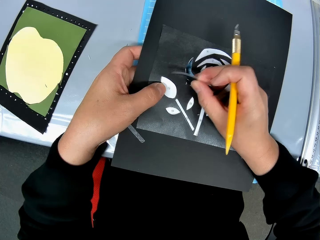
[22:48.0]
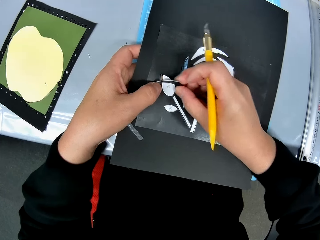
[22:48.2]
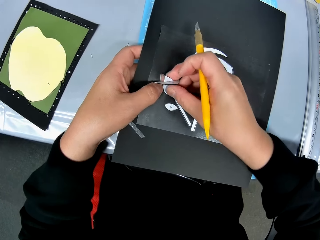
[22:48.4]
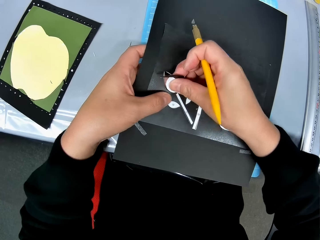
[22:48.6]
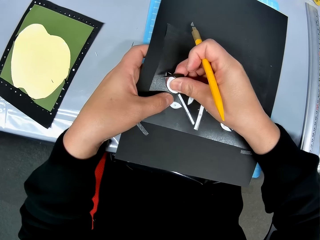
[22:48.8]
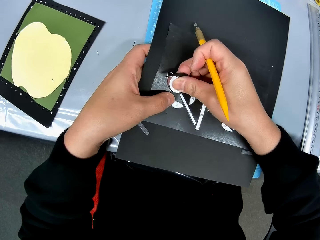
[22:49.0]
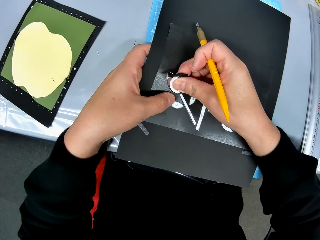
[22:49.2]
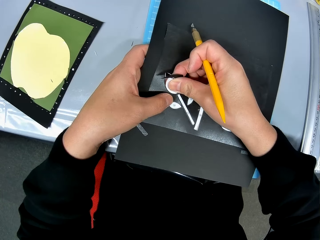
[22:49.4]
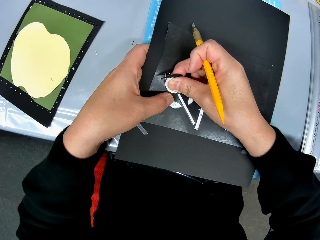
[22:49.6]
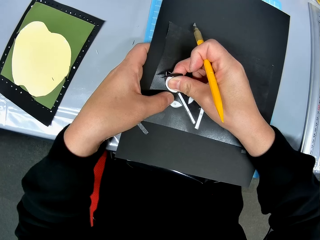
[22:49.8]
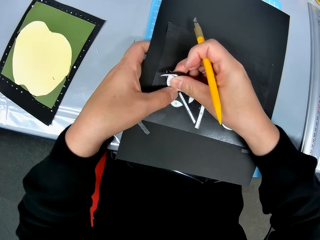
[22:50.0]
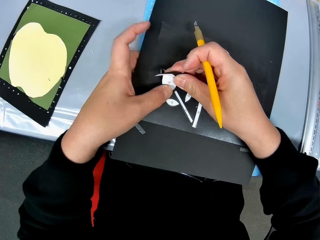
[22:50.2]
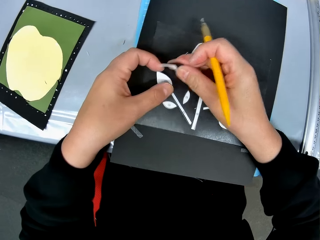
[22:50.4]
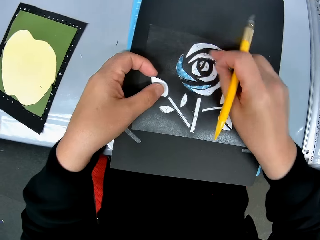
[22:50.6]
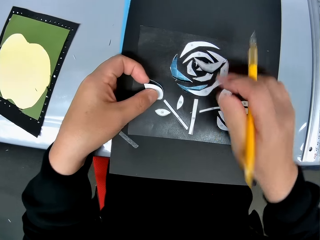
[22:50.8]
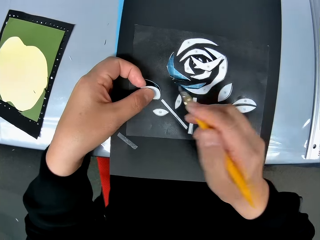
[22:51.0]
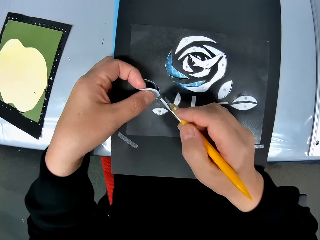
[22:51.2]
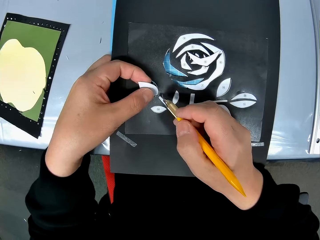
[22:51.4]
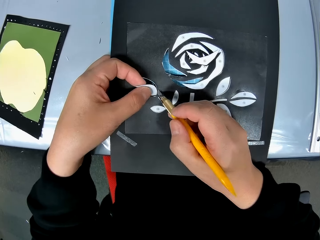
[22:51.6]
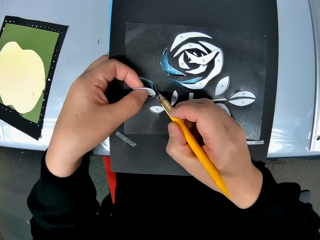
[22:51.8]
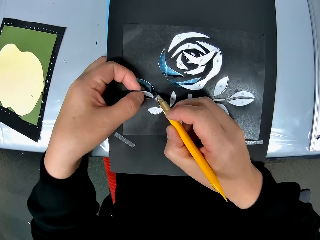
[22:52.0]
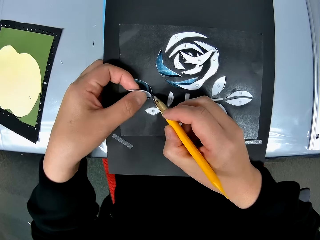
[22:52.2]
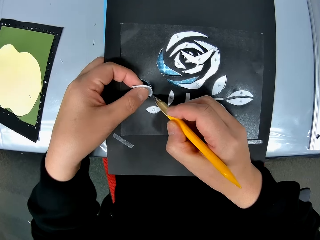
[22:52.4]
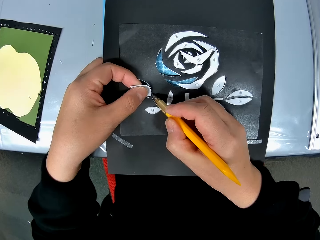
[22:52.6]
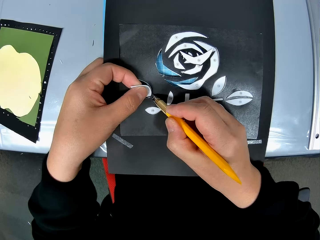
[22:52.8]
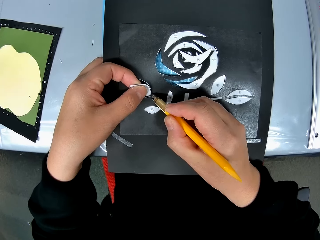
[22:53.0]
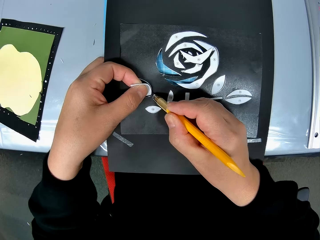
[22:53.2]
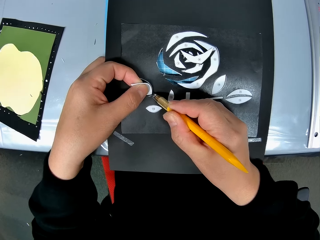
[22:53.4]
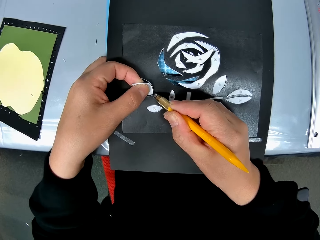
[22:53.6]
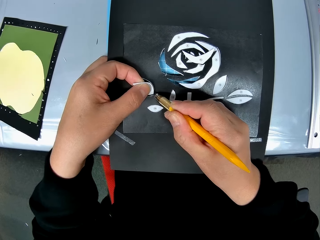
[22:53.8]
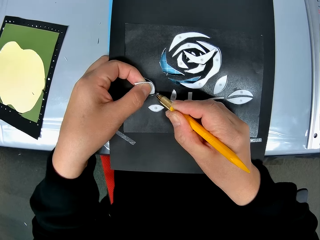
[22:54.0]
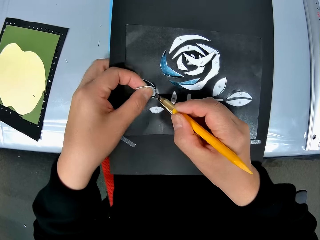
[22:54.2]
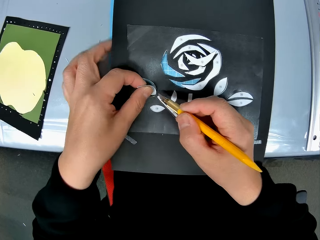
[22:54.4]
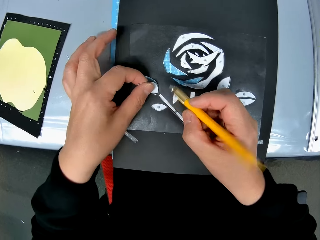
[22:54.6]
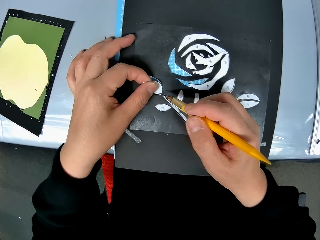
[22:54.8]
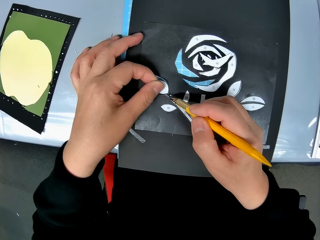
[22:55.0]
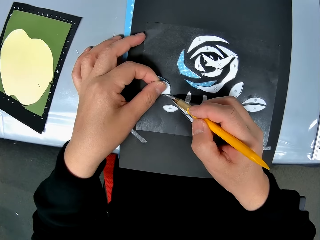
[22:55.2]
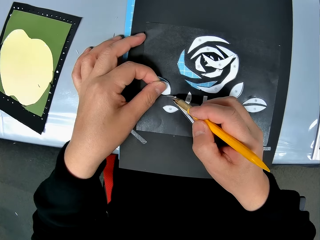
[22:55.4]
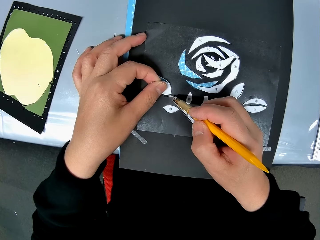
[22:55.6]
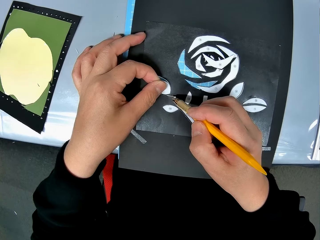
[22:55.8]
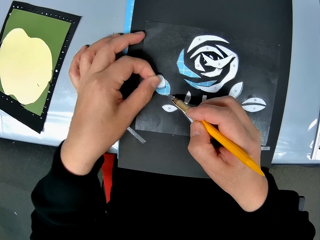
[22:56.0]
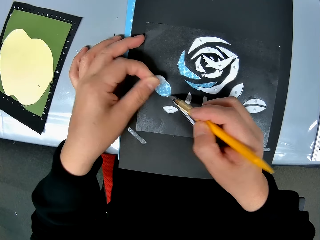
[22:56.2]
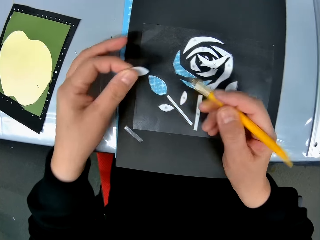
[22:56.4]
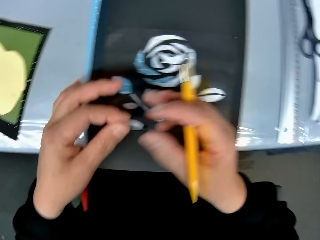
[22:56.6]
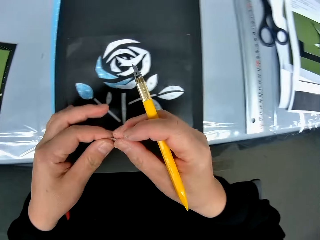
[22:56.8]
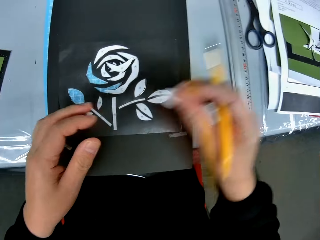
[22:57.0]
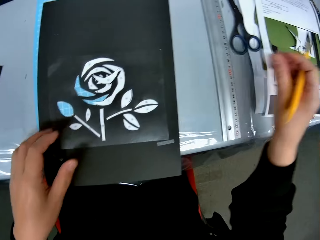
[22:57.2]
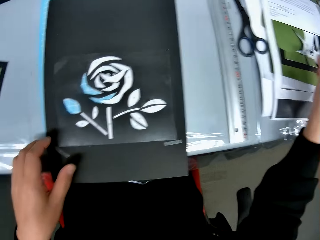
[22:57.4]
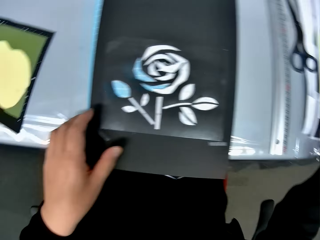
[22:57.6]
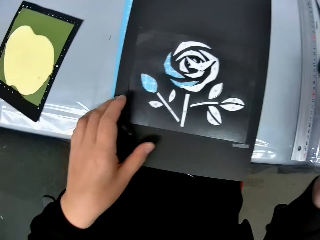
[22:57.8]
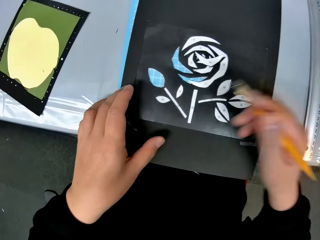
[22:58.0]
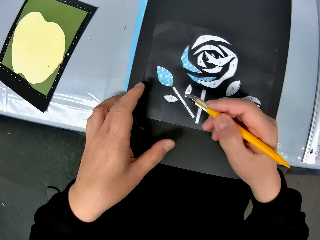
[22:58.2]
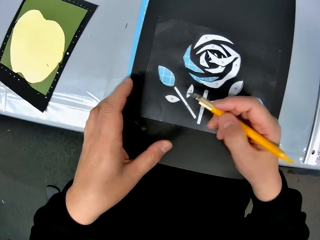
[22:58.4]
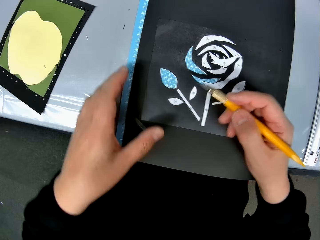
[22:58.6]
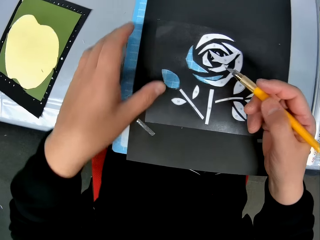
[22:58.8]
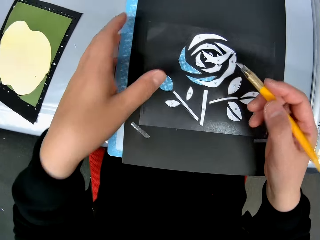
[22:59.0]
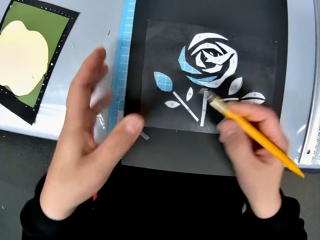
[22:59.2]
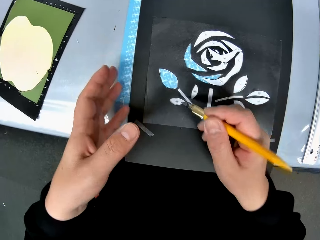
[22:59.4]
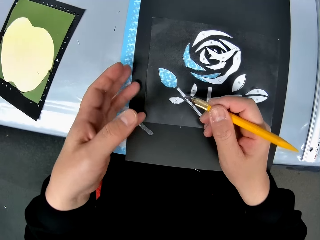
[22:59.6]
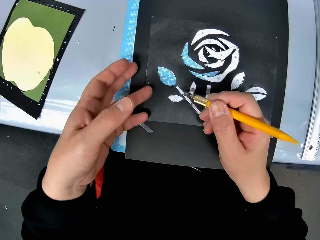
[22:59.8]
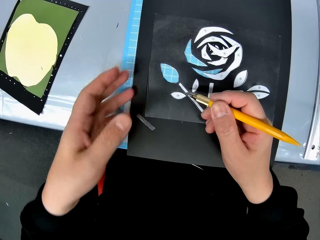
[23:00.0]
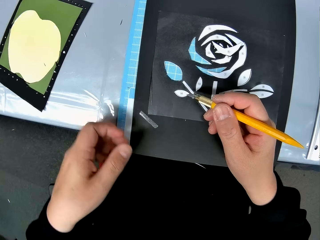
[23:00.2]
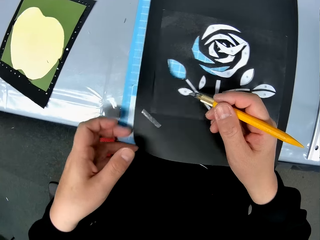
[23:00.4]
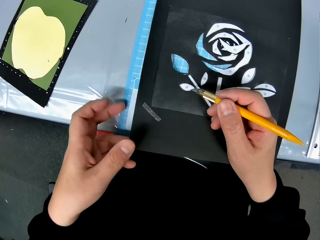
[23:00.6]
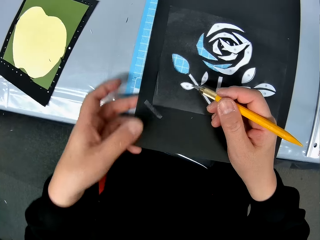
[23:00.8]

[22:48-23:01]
The camera wearer plucks paper from the portrait. He cuts out pieces of paper from the paper craft on the table with his right hand. He uses something to pluck paper from the portrait. He cuts out the pieces of paper from the paper craft with the craft knife. He drops the cut-out pieces of paper on the table.

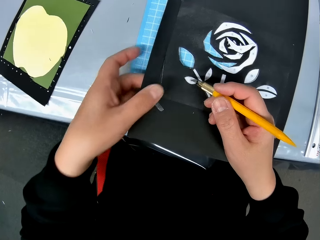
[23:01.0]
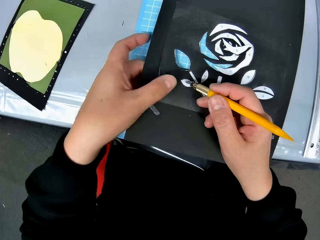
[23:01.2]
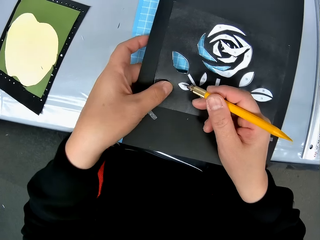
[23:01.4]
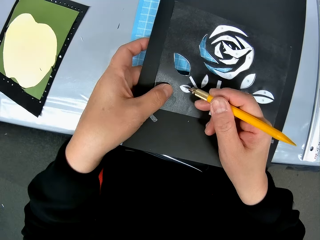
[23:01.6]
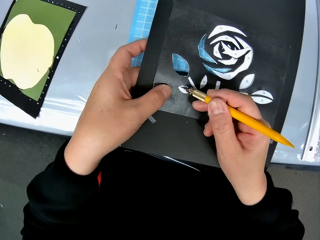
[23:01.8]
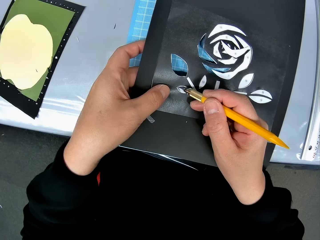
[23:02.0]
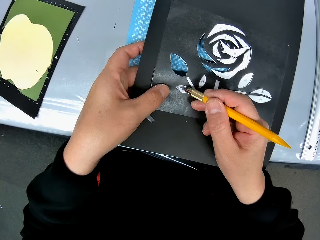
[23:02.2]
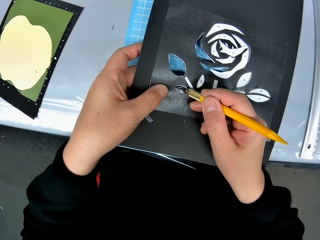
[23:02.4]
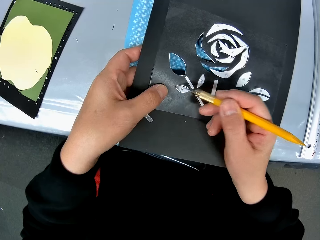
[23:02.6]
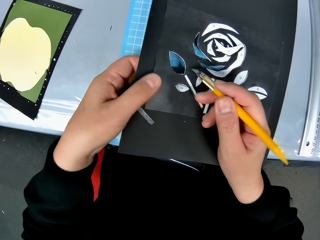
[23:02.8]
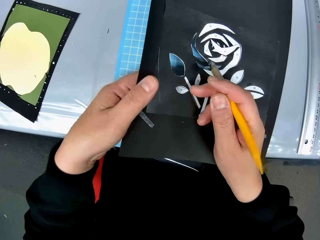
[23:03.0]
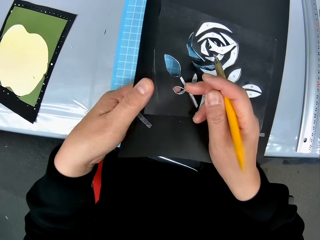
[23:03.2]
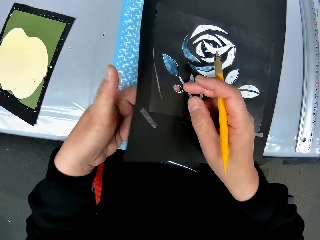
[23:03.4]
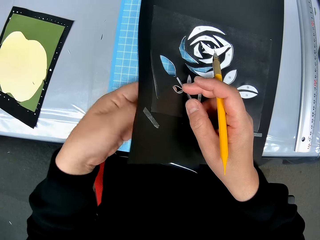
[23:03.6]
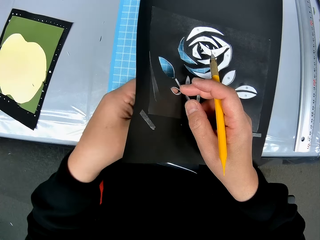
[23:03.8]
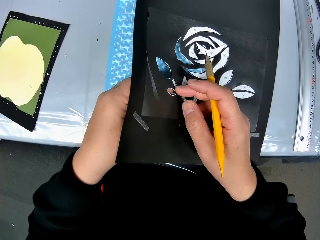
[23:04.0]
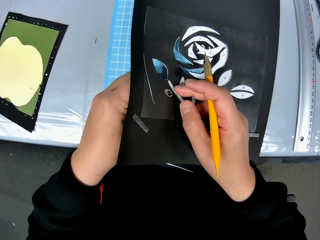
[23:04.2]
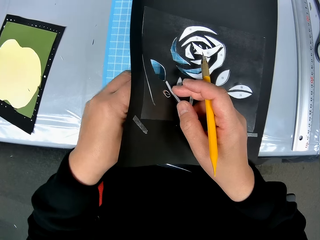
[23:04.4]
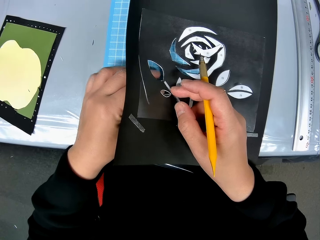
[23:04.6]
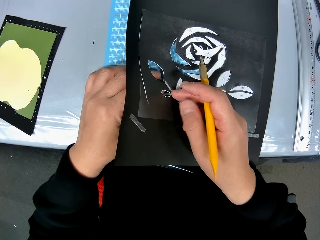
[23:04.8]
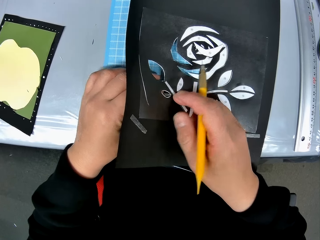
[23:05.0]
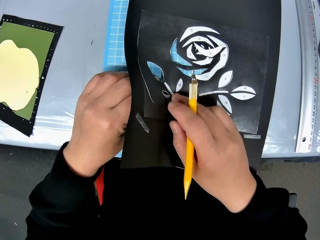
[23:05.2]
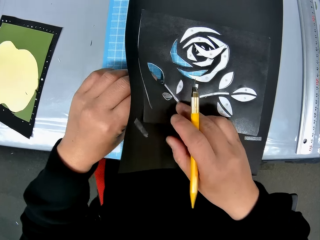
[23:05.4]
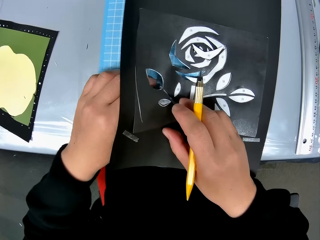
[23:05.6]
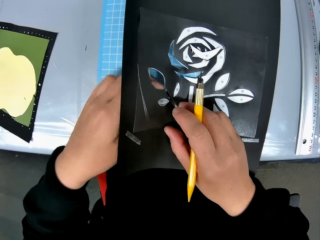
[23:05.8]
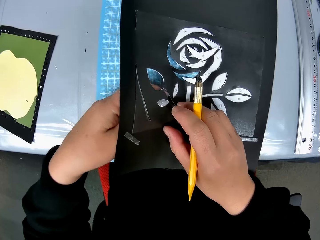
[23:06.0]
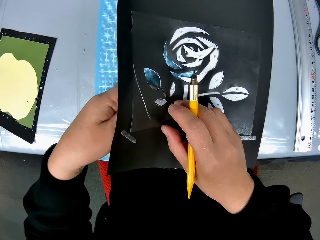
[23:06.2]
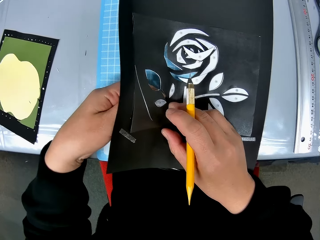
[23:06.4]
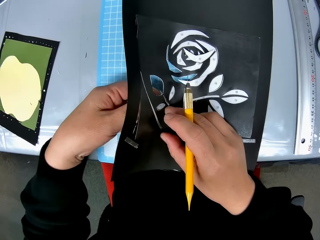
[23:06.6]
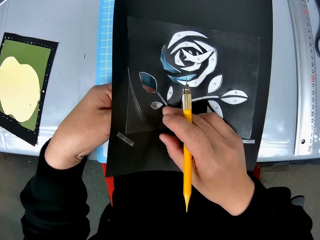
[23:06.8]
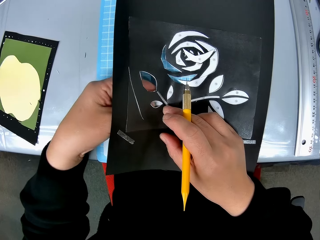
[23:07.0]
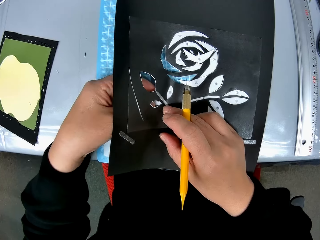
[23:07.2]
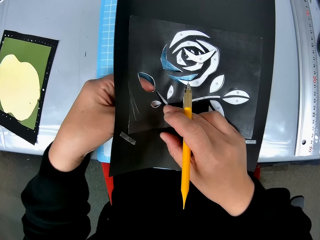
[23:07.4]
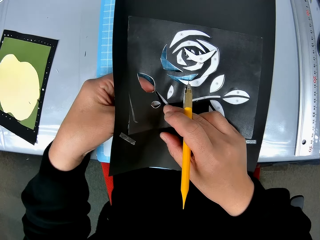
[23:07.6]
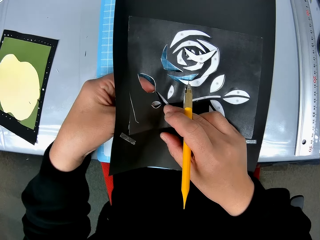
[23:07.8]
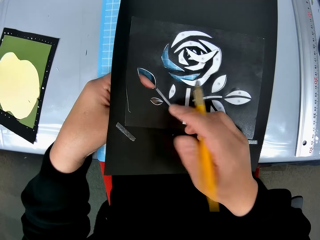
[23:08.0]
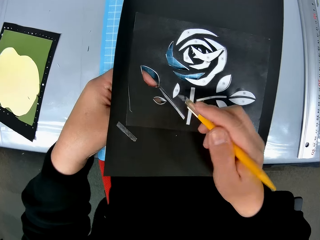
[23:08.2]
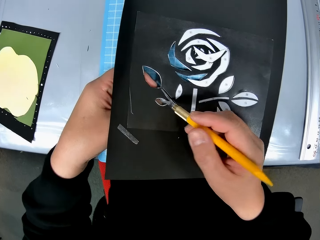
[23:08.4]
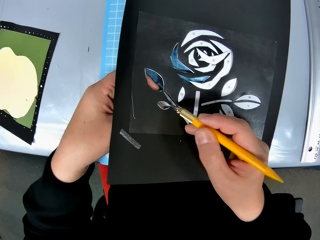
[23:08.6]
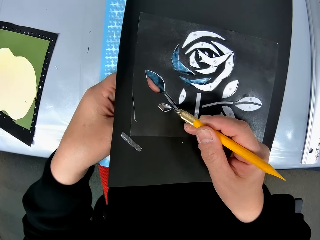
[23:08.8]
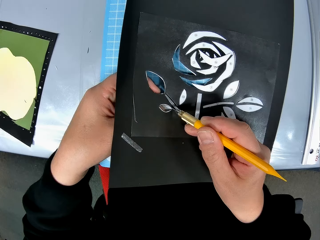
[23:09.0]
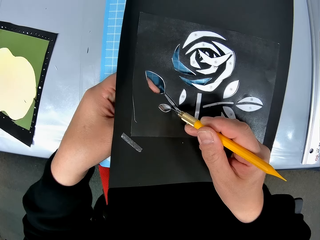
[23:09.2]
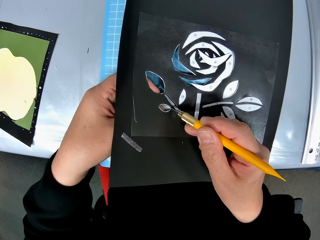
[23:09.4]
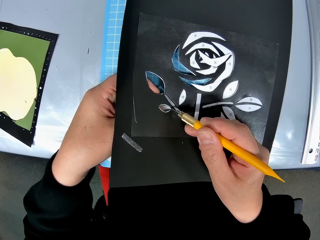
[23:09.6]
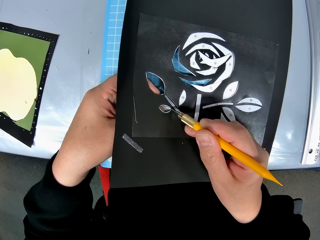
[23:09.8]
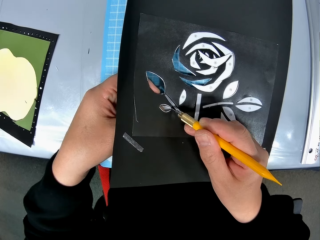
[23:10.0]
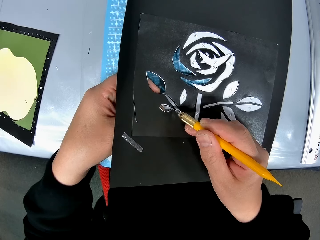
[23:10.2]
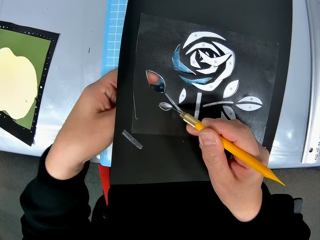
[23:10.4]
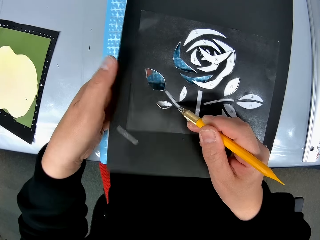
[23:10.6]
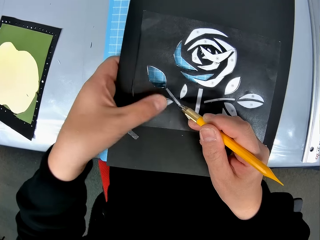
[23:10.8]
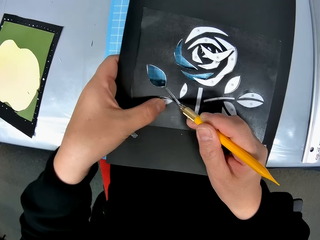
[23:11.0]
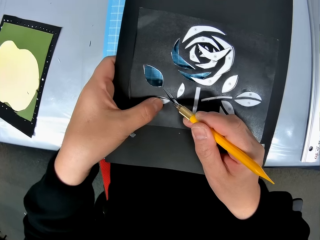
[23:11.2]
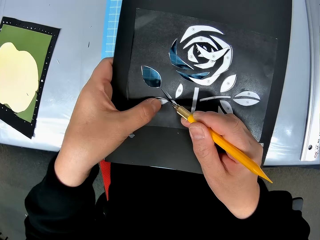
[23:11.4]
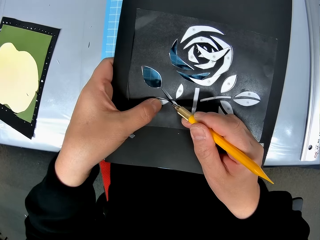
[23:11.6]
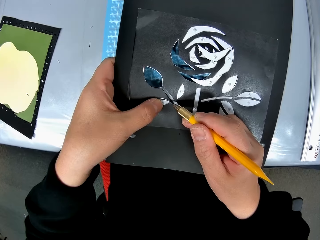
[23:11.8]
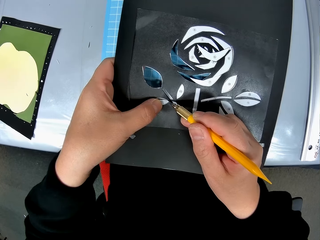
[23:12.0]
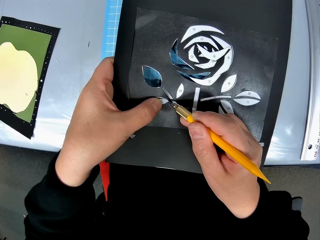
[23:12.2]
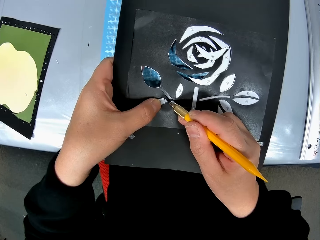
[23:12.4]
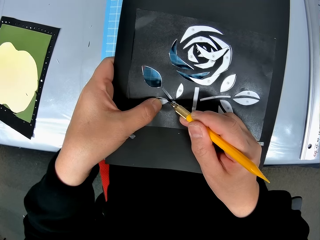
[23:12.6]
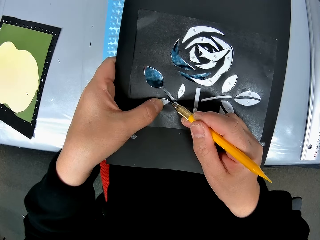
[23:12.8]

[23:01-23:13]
The camera wearer uses something to pluck paper. He cuts out pieces of paper from the paper craft with the craft knife. He removes the pieces of paper from the paper craft with his left hand. He cuts out pieces of paper from the paper craft with the craft knife.
